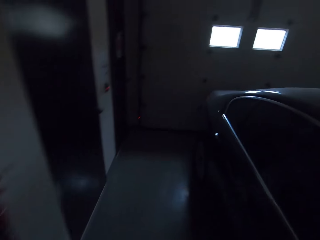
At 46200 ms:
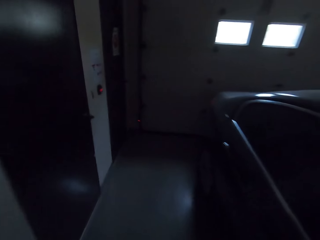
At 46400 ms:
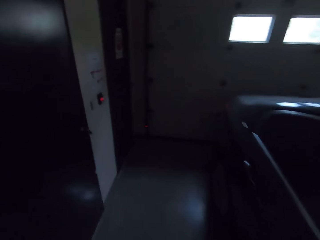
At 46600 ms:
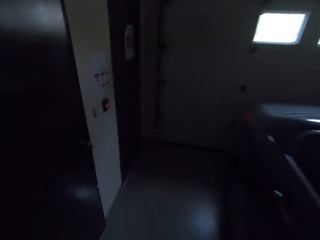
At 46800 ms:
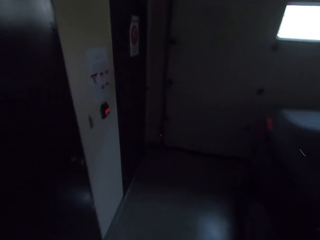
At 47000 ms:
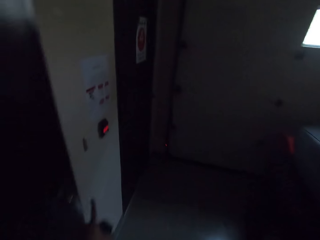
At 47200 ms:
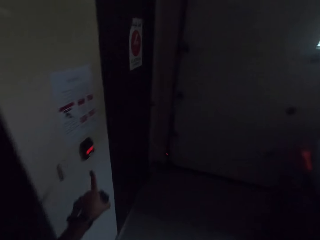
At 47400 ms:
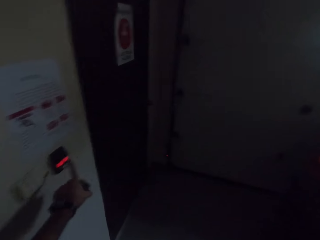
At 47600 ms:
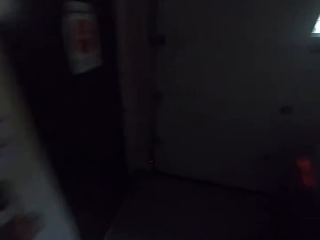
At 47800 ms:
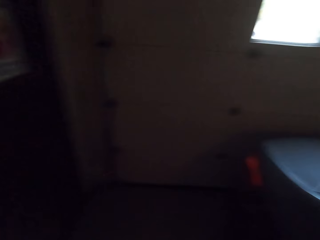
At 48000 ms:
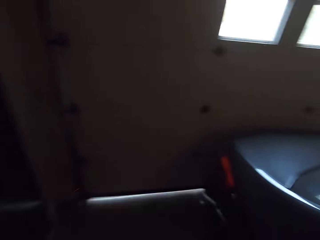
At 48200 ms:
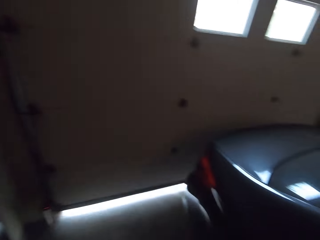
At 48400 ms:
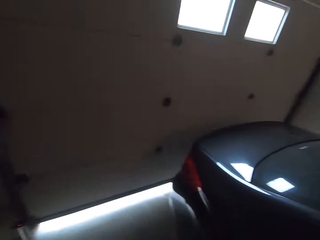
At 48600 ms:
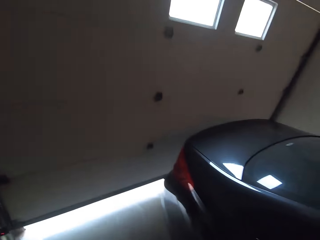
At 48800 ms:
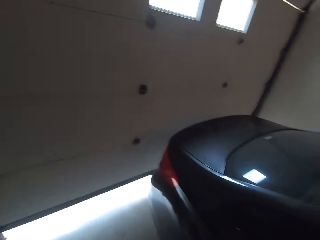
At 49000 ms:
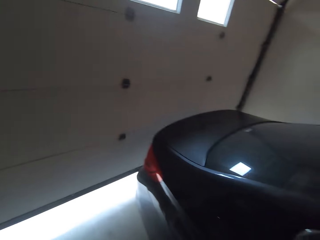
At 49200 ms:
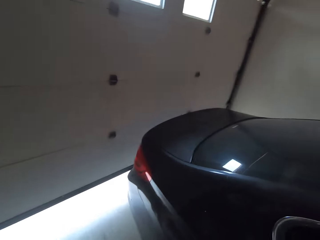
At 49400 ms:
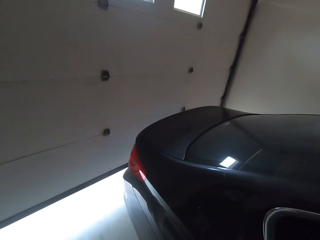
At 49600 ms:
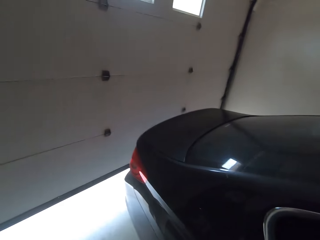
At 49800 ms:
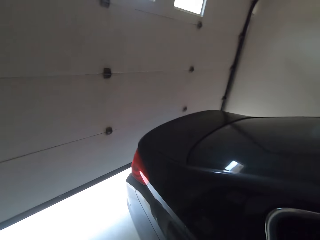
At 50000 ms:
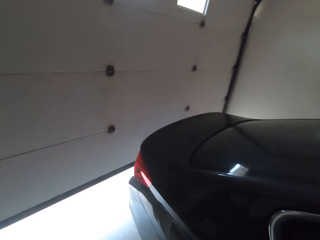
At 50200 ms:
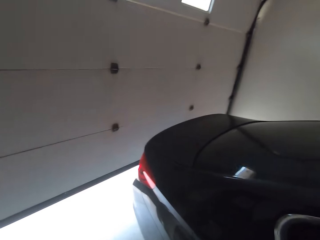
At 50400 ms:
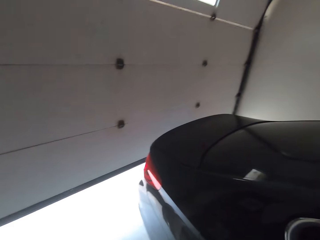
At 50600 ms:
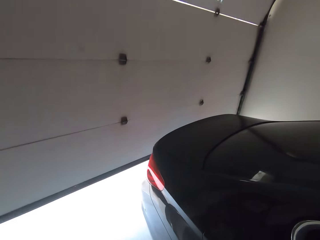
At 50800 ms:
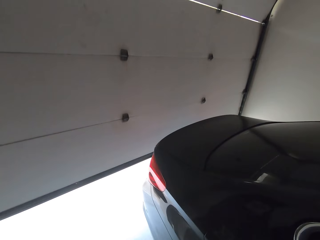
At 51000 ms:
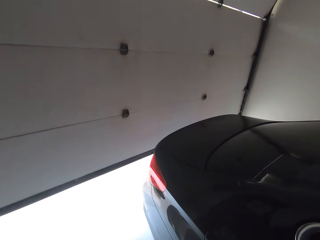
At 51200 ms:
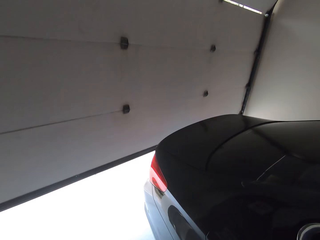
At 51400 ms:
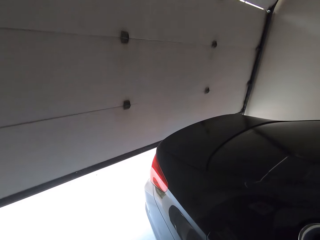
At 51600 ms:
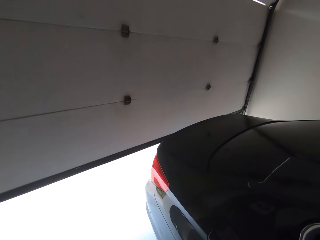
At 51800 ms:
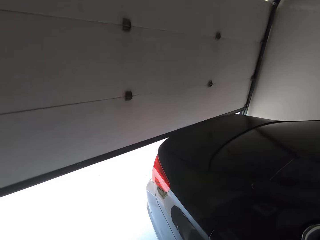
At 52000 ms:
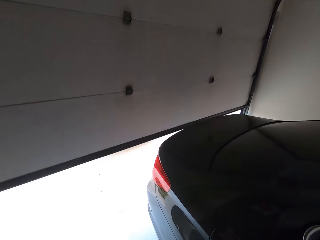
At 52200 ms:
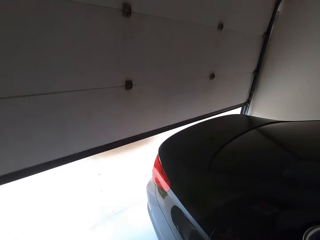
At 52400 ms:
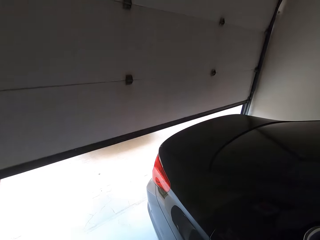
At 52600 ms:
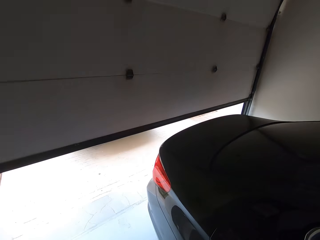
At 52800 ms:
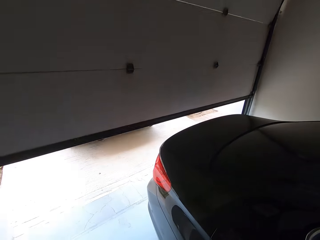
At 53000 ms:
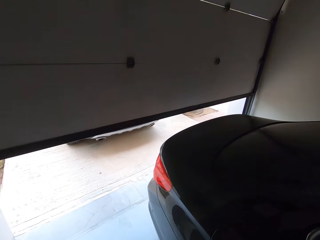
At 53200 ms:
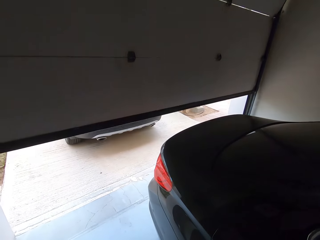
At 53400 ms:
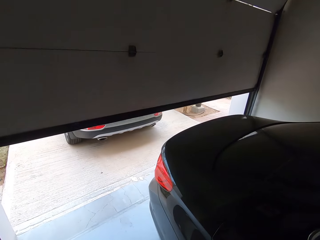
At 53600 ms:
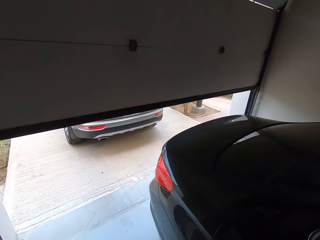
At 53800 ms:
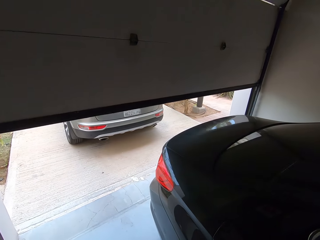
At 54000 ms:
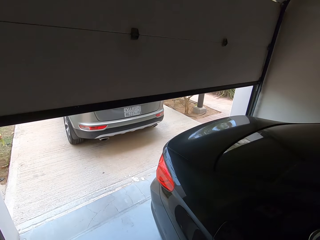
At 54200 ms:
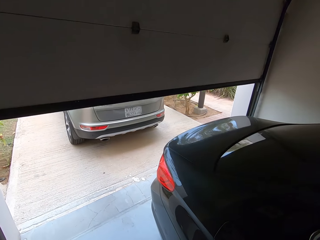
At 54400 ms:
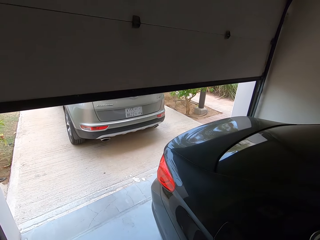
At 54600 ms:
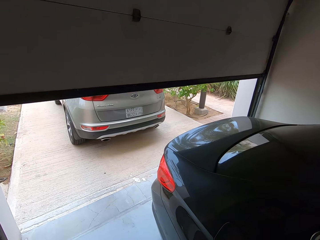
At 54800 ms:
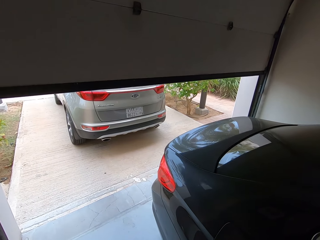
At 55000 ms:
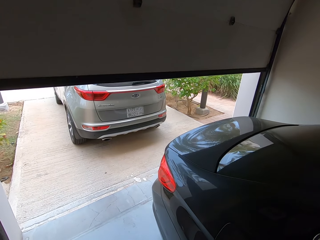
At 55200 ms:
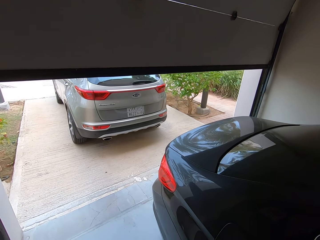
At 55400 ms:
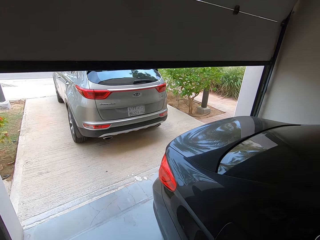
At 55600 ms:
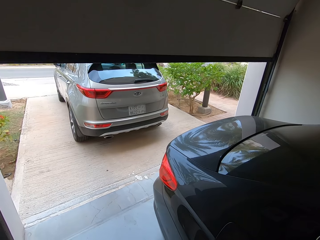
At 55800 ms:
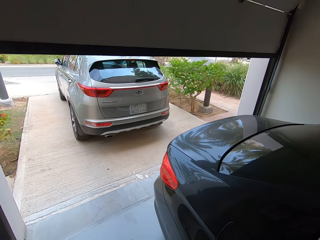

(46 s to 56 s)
The camera wearer opens the garage door.

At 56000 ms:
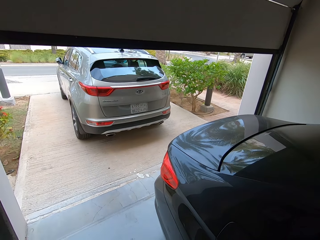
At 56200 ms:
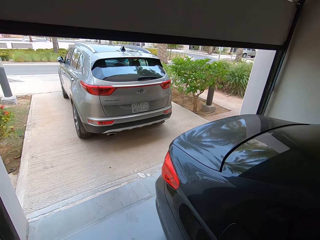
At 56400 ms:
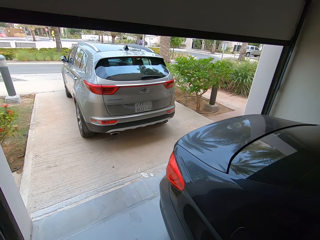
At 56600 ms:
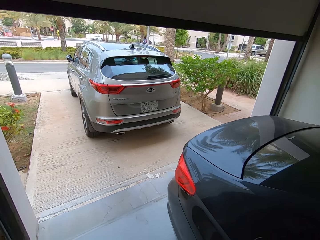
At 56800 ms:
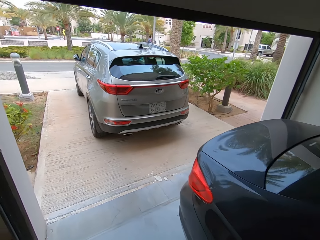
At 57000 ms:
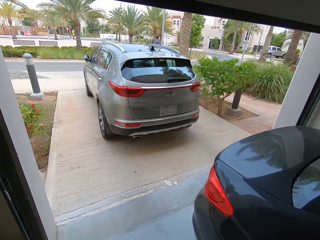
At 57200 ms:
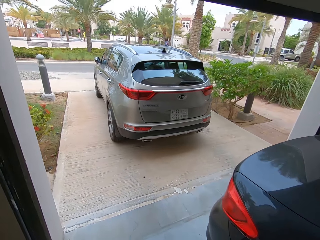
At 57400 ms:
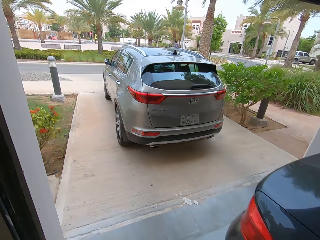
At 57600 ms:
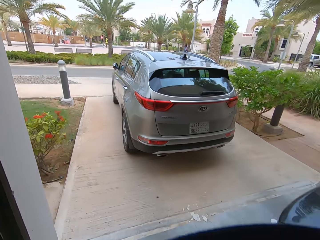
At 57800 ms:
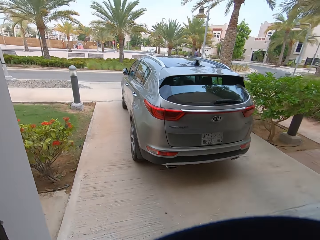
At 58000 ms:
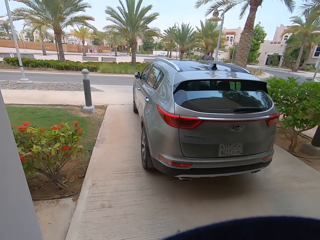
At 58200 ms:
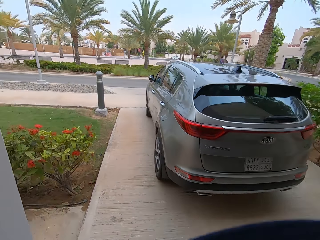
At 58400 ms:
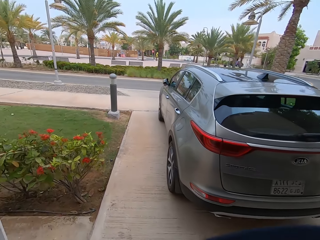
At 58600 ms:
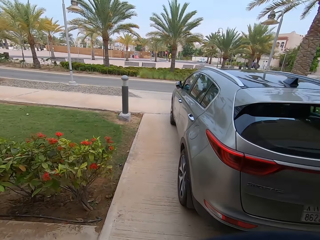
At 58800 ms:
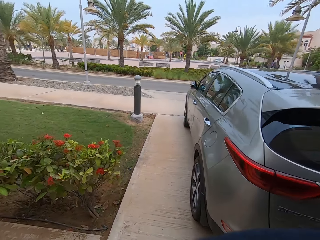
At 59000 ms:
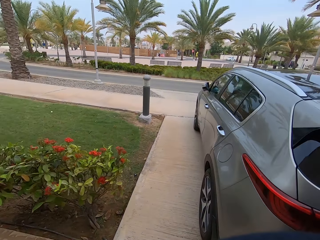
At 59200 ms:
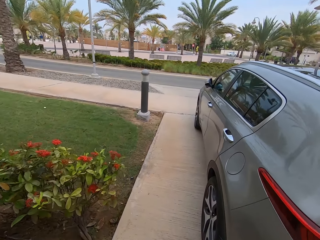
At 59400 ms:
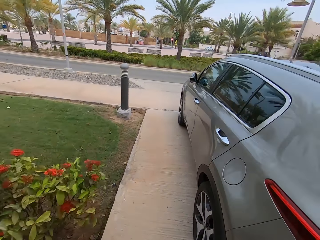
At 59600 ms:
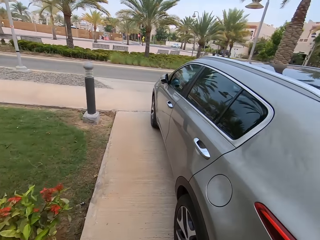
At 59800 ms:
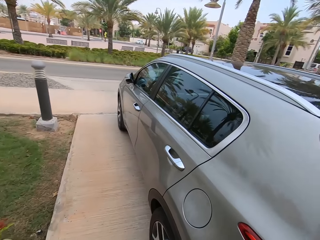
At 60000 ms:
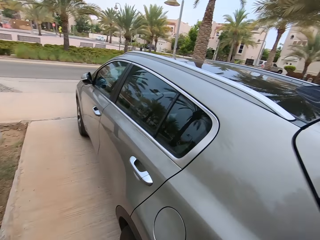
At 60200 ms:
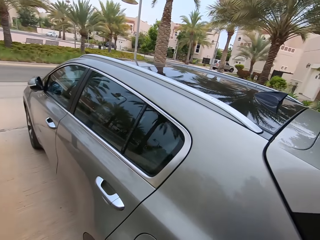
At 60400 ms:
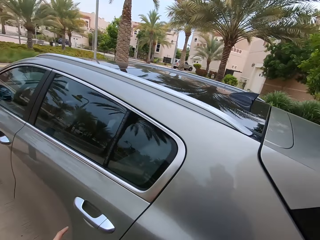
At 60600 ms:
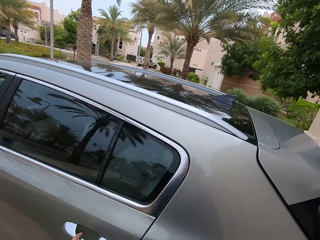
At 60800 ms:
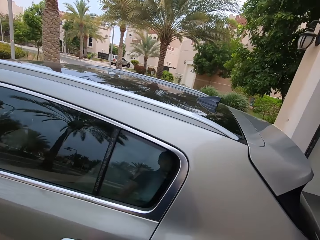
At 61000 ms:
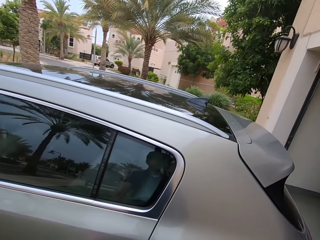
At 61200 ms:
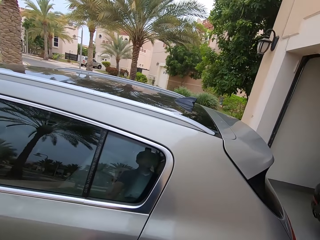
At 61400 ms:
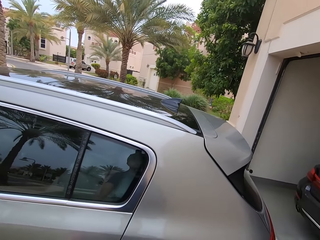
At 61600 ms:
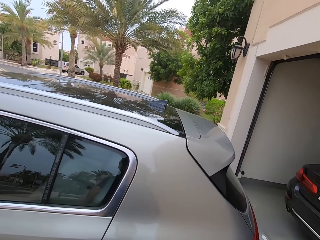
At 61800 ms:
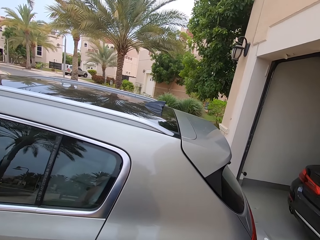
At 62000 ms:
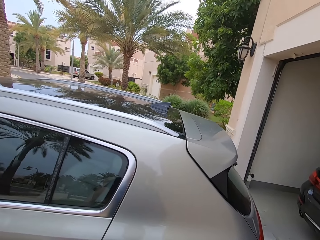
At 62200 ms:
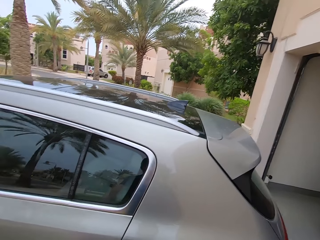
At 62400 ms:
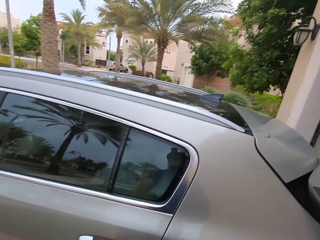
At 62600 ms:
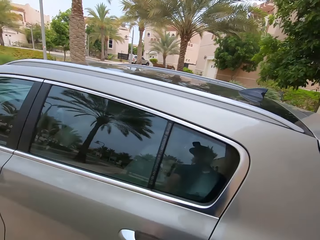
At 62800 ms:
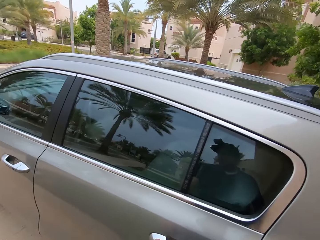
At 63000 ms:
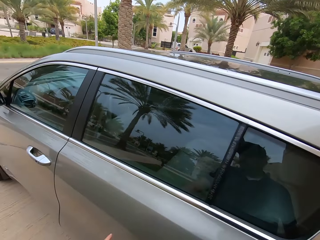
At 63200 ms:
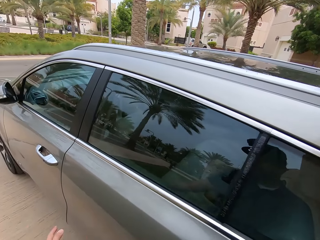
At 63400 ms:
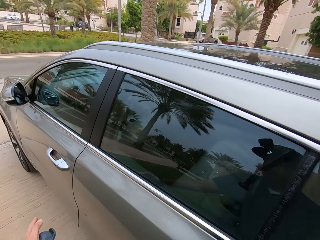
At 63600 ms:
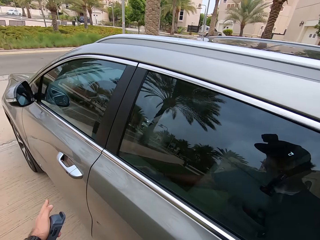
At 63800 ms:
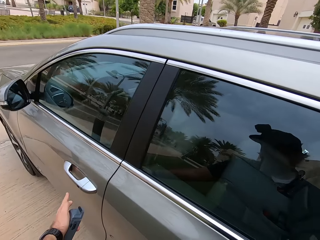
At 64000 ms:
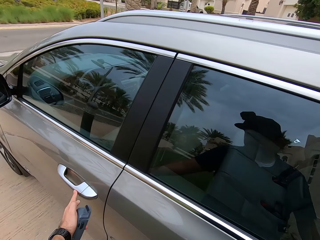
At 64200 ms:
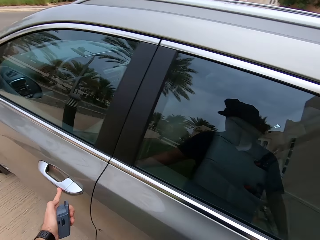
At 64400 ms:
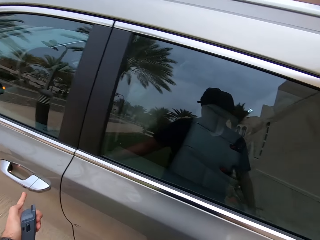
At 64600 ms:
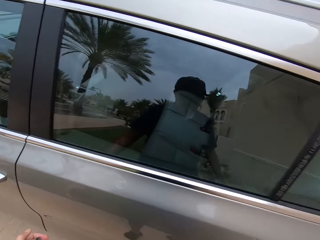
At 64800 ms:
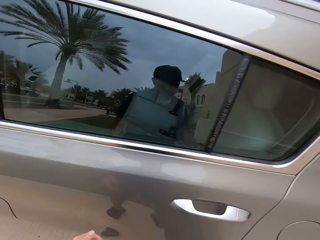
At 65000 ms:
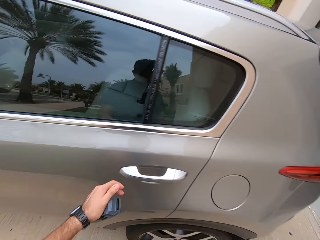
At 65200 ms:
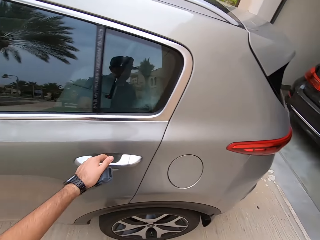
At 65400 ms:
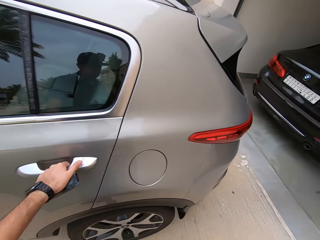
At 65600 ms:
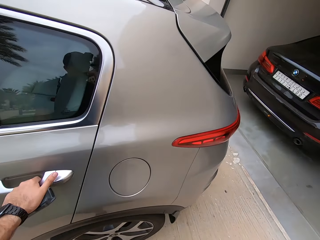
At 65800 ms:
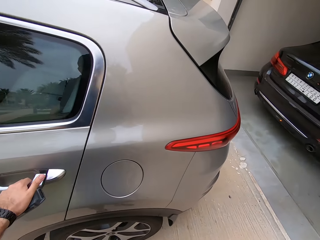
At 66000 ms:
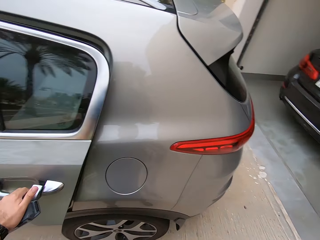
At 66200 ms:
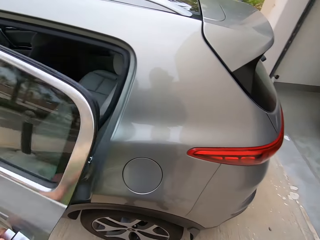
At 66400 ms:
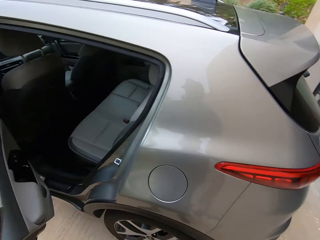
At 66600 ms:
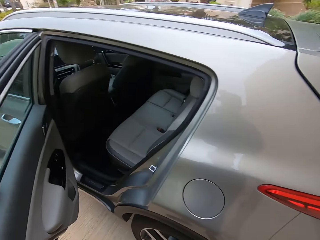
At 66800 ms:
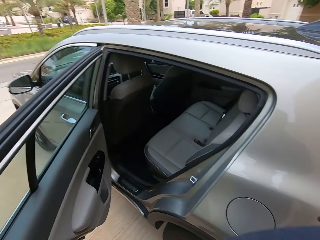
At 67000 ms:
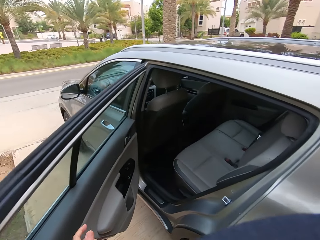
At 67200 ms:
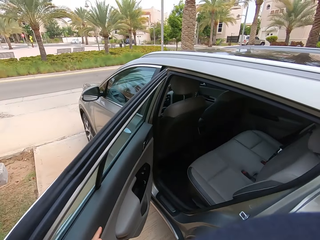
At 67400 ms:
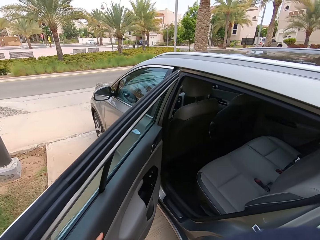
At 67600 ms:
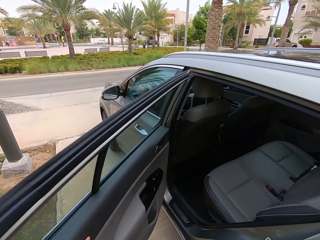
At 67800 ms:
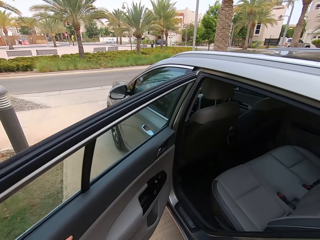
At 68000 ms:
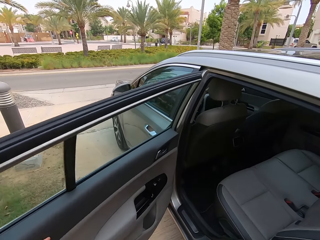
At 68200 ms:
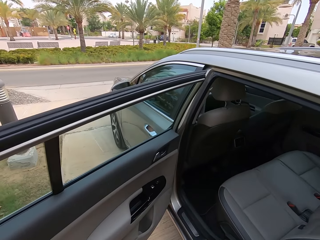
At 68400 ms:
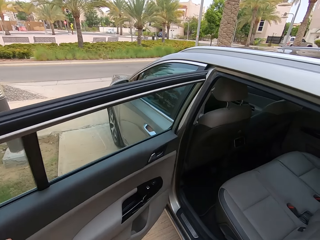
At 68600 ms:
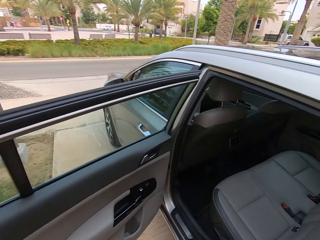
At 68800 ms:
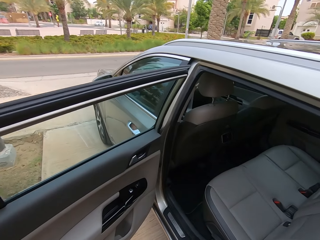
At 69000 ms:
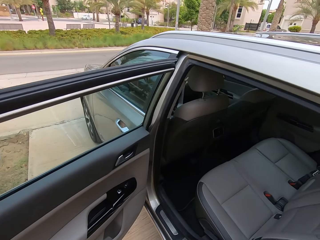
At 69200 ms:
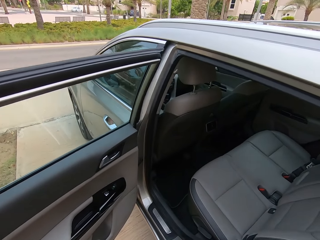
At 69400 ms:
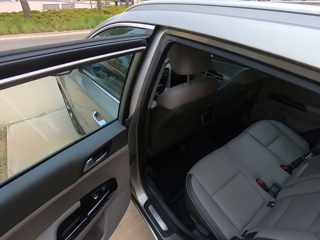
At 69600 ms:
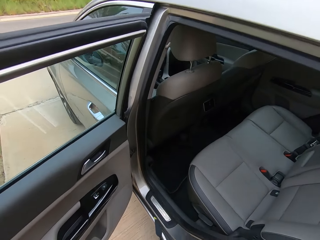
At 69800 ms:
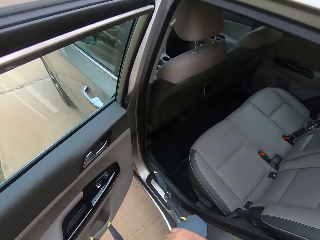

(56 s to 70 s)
The camera wearer walks outside. They touch the car door. They touch the car door again. They open the car door. They move the car door.
